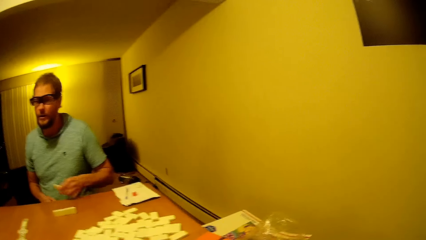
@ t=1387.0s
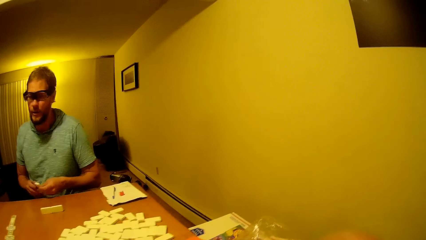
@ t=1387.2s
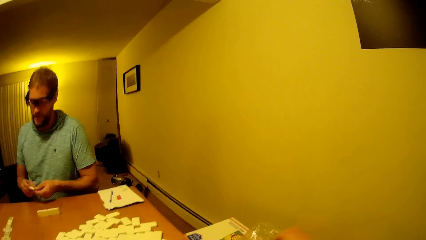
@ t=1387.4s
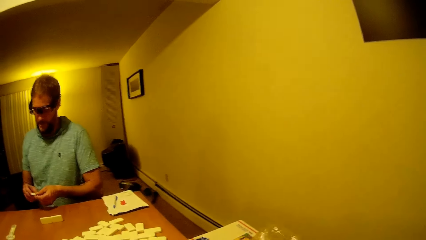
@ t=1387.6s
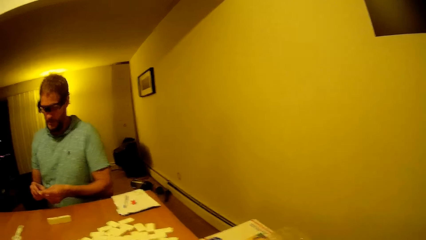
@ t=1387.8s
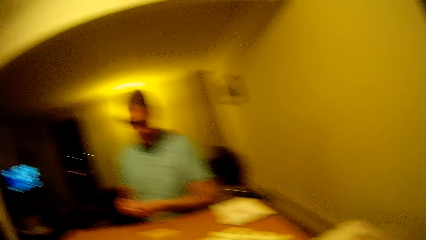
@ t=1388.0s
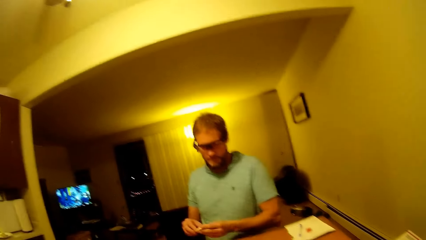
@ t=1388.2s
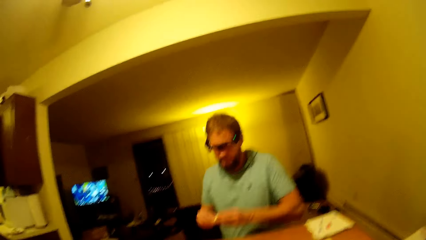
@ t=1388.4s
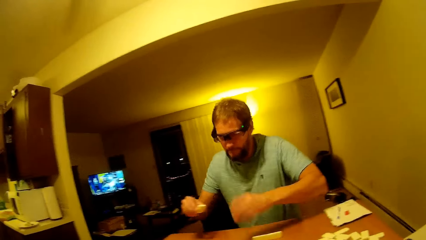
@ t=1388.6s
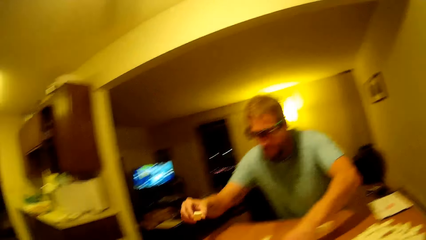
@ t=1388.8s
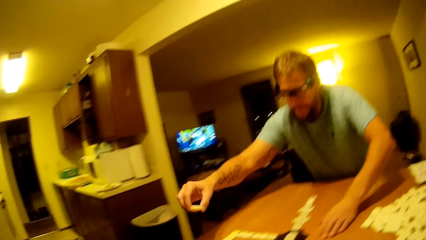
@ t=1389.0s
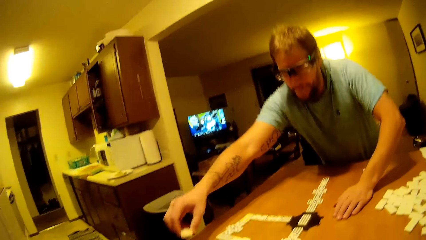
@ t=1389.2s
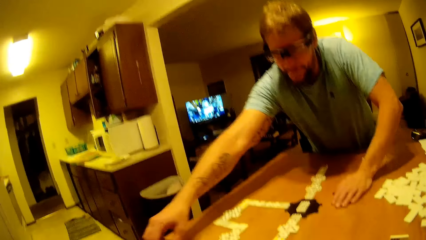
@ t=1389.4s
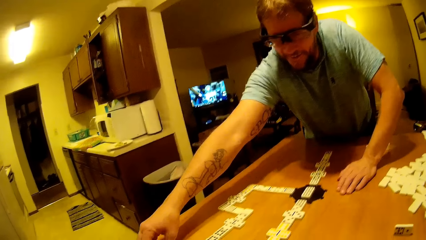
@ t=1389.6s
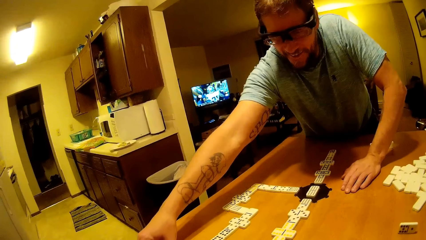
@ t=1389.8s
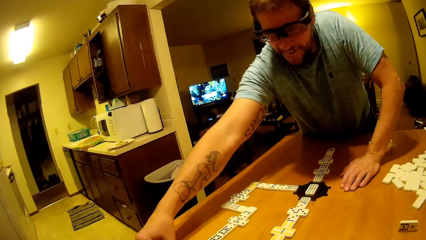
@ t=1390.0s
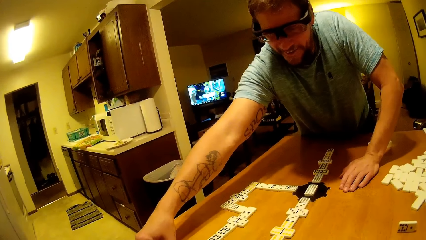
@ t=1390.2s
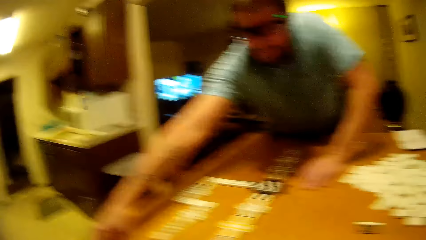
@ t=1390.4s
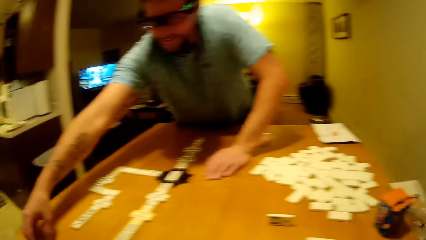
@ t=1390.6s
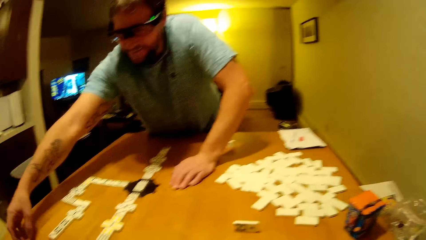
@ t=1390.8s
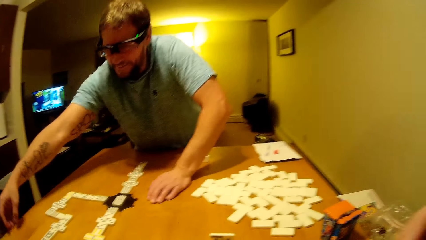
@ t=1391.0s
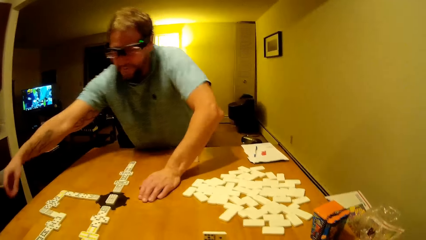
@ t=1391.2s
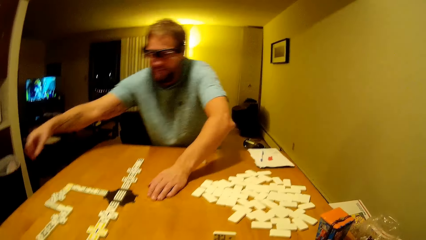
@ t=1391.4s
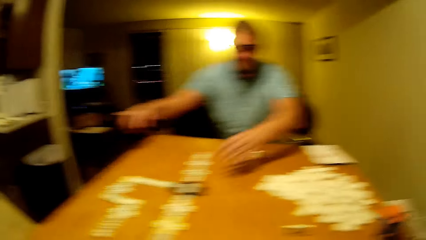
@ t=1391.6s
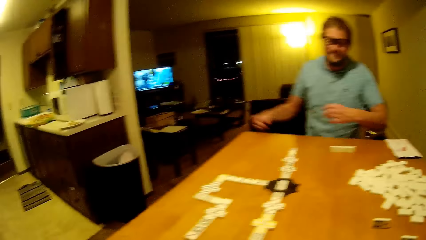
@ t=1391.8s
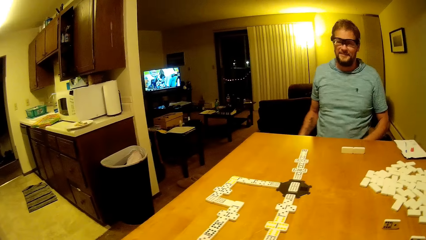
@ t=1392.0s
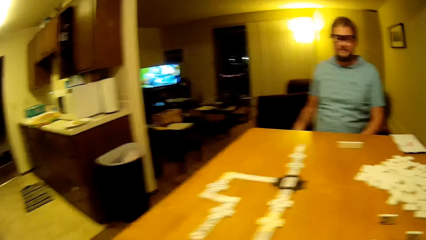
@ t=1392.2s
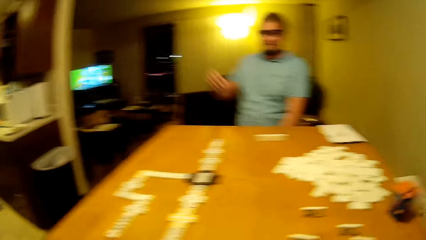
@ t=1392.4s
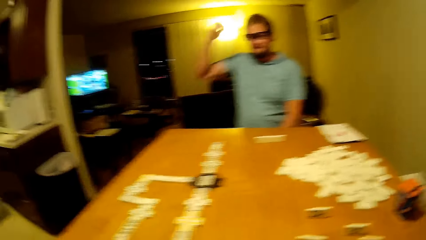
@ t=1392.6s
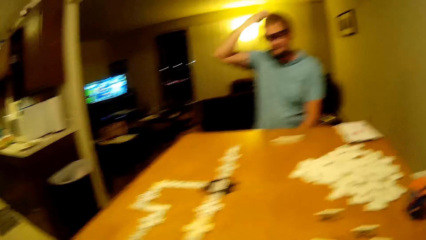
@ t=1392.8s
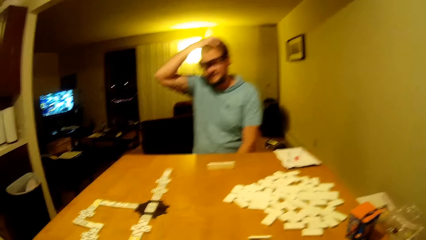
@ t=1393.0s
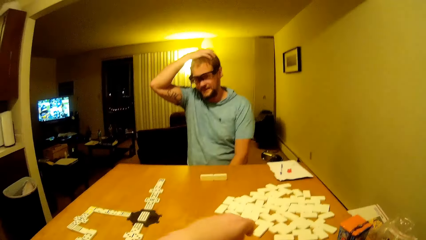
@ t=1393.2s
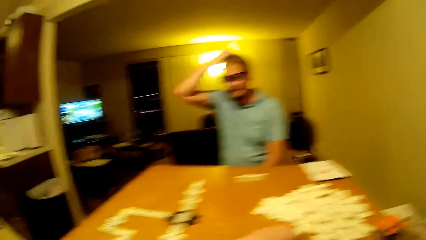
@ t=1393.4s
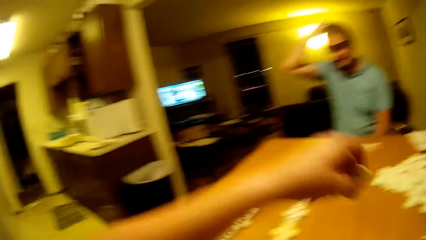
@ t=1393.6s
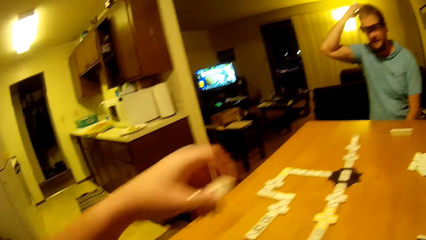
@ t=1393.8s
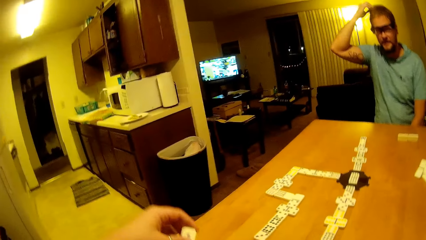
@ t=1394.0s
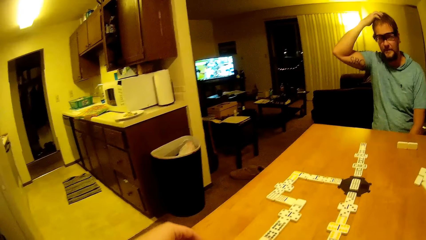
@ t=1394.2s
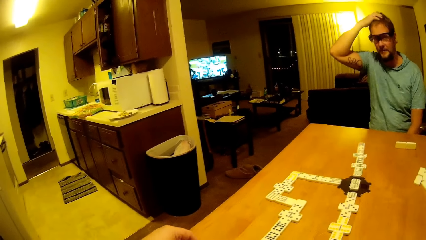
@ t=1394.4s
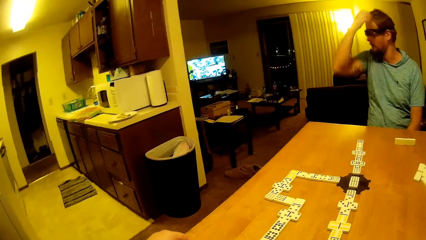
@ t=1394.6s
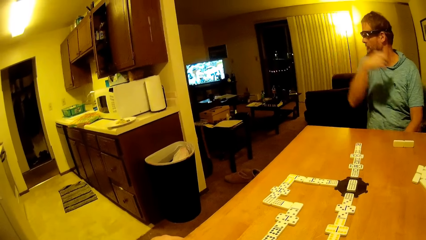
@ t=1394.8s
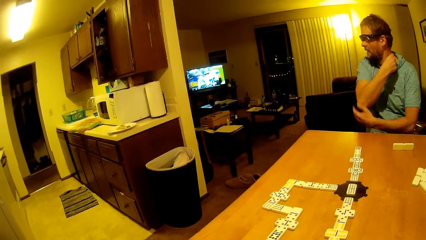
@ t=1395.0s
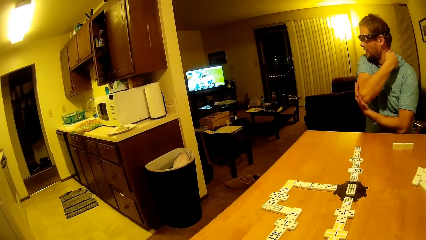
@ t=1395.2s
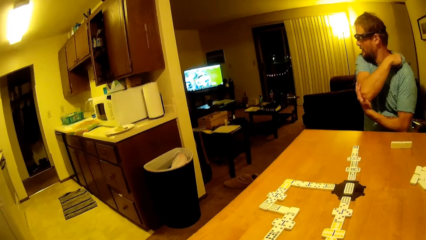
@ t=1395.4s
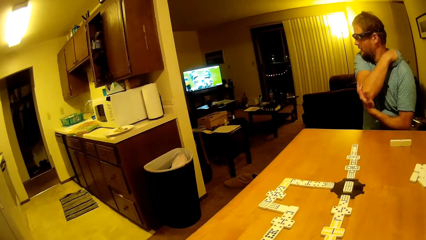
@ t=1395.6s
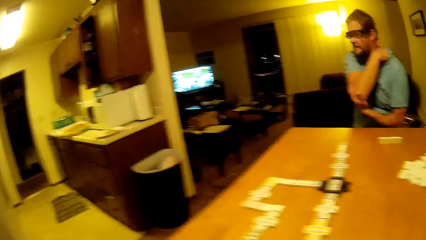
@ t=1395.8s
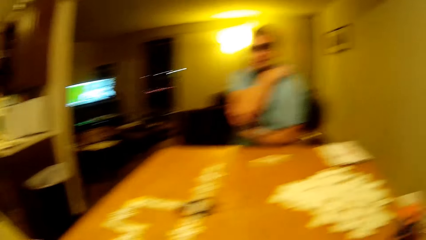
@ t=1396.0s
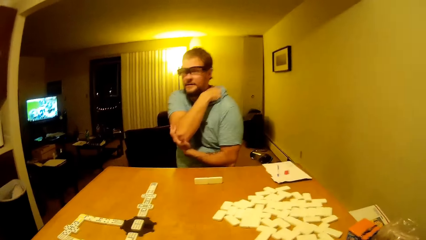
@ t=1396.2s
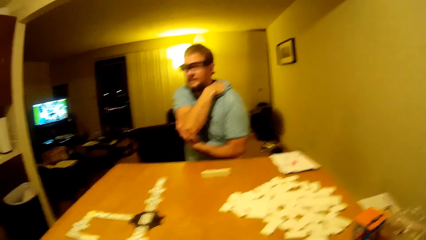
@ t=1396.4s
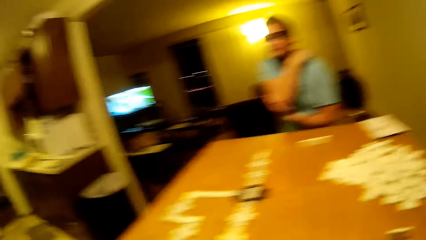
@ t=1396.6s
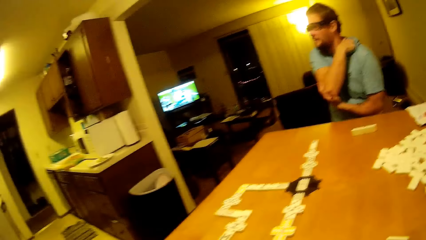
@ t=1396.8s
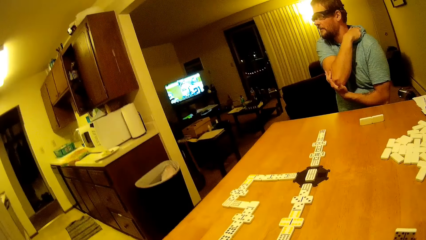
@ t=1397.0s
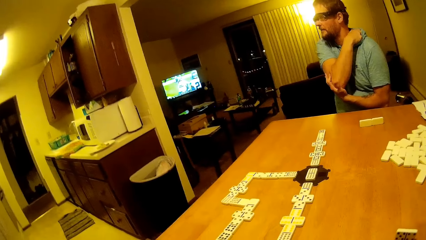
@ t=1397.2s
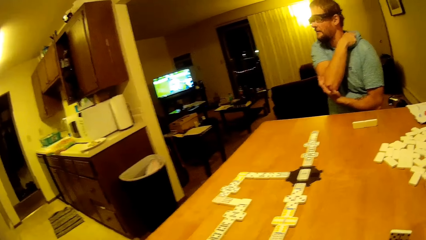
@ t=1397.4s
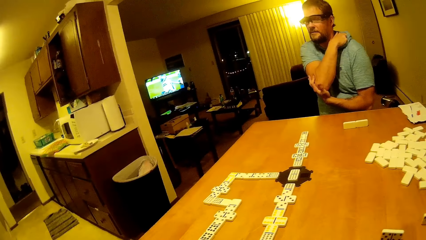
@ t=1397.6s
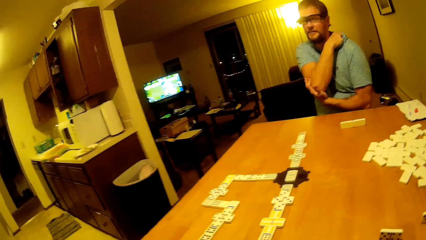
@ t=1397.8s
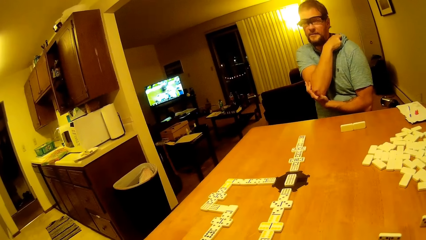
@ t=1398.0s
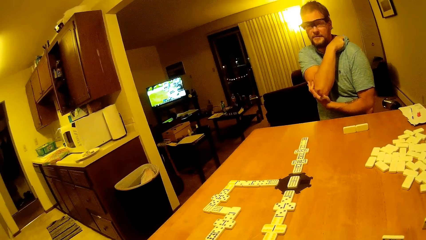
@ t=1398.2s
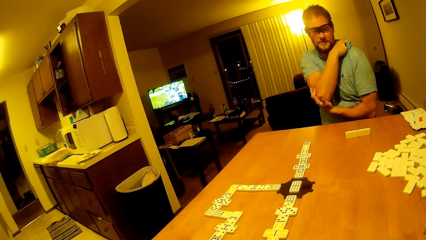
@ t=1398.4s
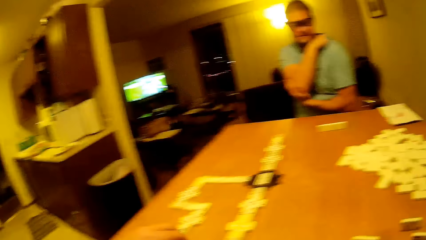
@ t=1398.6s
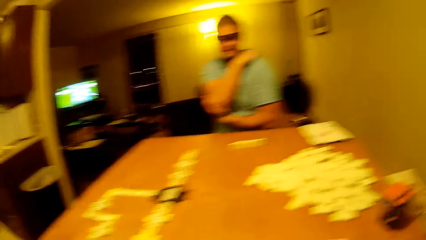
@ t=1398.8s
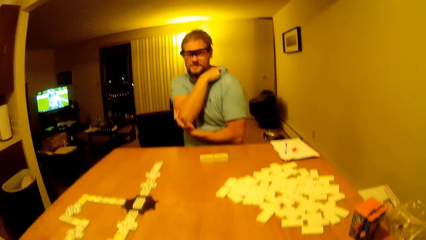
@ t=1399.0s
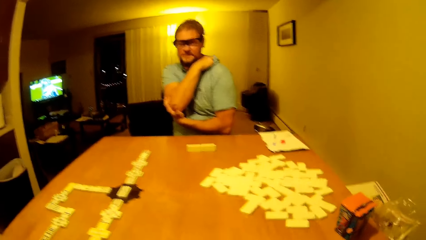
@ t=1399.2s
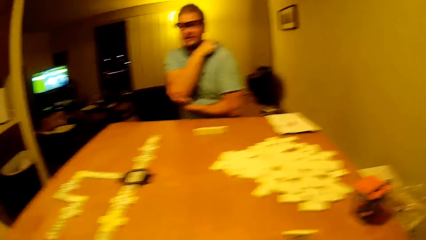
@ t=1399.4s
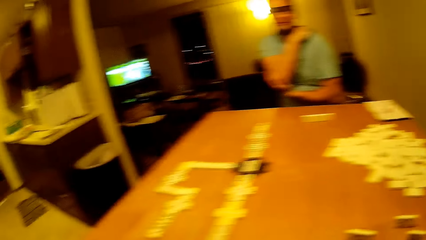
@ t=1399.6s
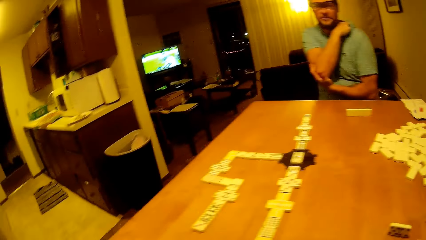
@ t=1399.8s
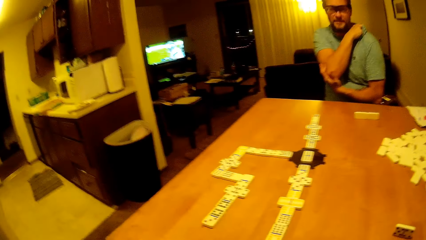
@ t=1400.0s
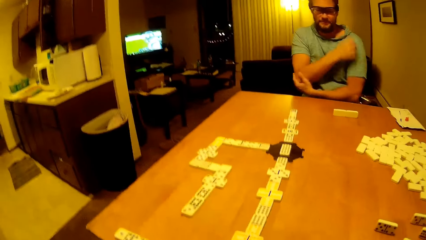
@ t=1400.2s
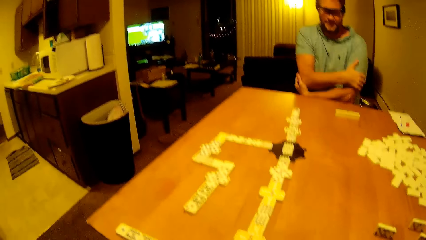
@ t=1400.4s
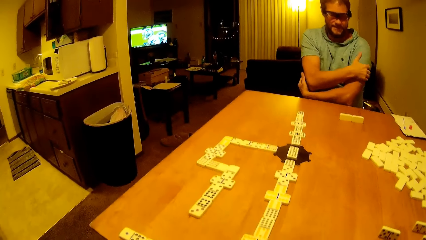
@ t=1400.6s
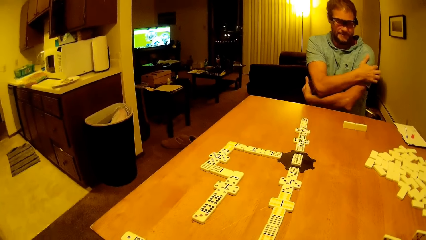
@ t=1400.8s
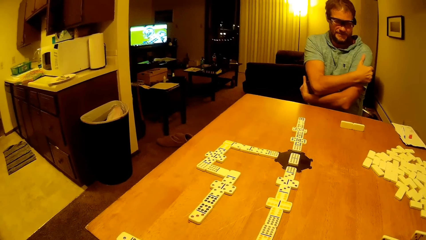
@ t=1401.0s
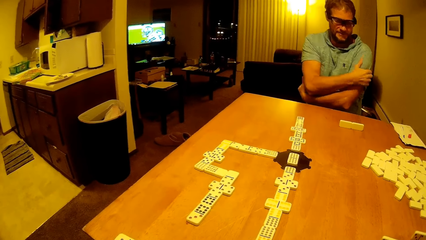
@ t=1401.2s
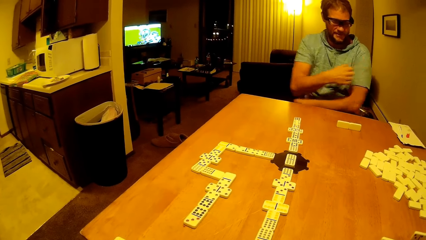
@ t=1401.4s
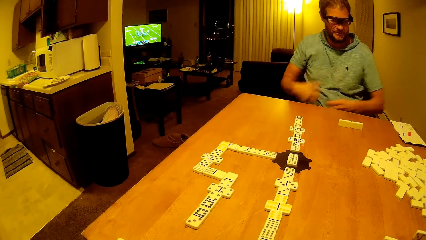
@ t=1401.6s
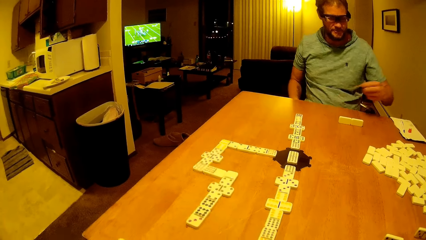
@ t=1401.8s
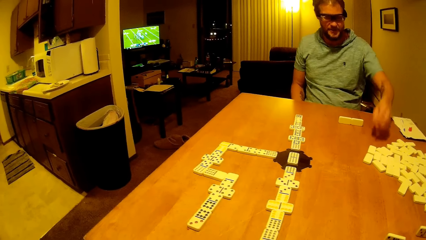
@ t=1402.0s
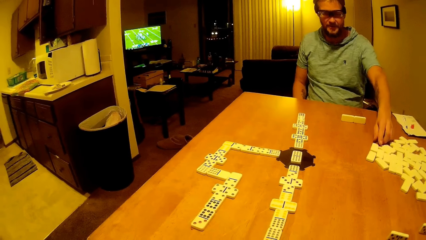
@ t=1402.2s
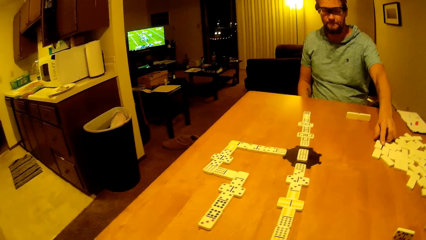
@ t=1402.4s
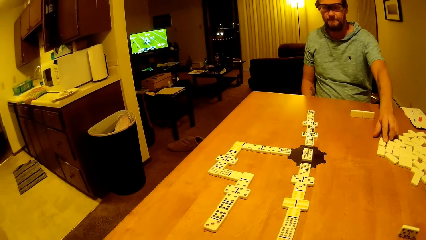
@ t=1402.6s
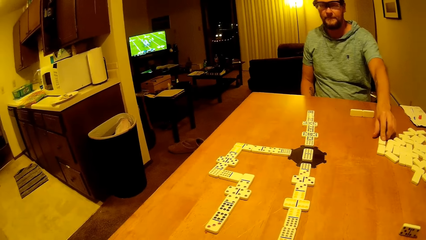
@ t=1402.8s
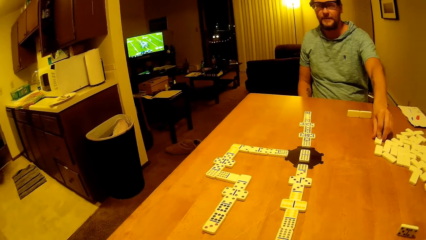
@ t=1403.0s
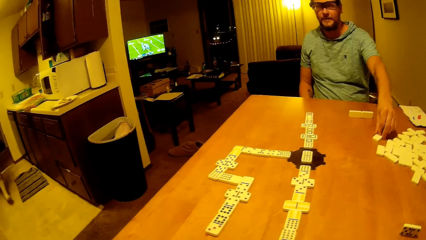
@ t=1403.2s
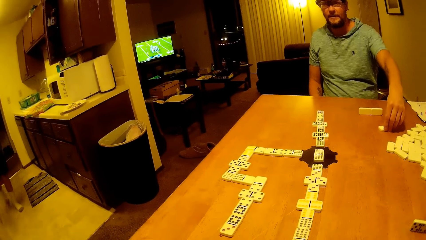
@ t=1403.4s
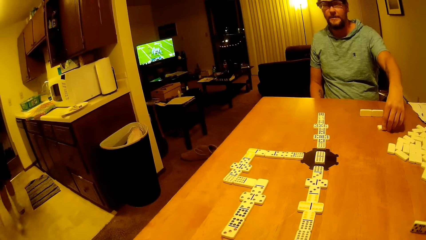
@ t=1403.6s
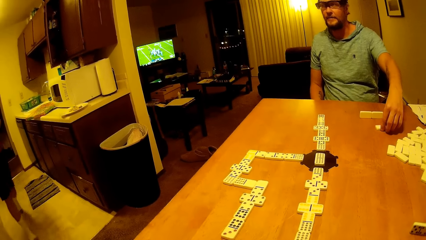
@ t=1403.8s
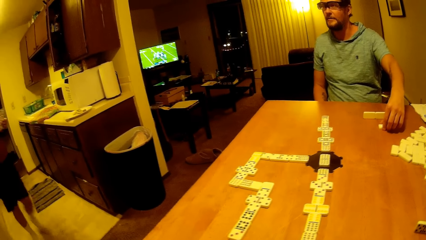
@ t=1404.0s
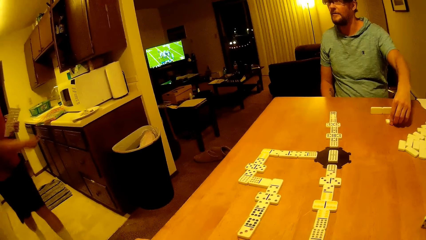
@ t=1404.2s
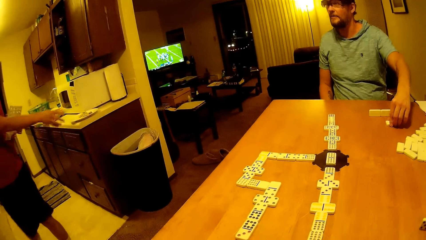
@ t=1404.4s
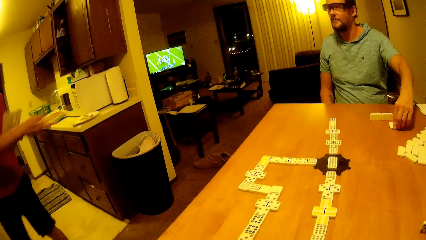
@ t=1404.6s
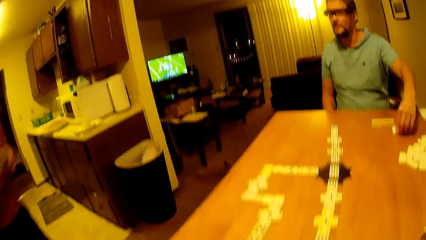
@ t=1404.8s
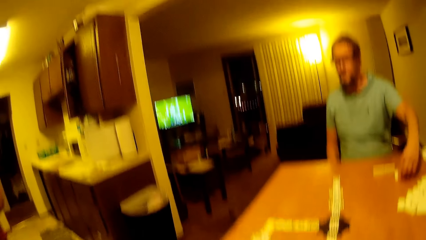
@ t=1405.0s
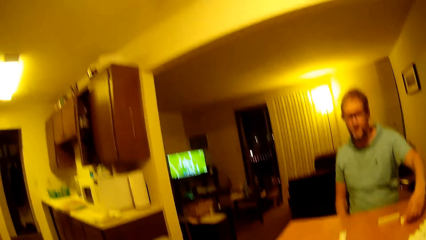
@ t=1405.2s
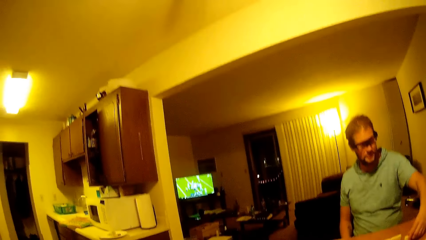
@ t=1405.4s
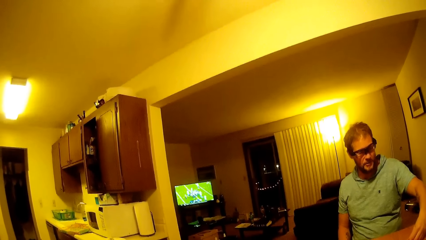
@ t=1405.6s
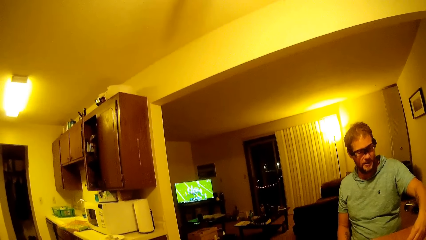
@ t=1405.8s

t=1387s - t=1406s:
The man picks up the dice, stands from the chair, places the pai gow tile on the table, sits on the chair, lifts his hand up, lifts one hand up, puts his hands down and scratches his head. The camera wearer lifts up the dice and places the pai gow tile on the table. The man touches his elbow, looks at the camera wearer, looks at the television, scratches his neck and scratches his shoulder. The camera wearer looks on the table. The man scratches the hand, picks up the pai gow tile from the table and puts his hand down. Another man walks in the room and throws the trash in the trash can. The first man looks at the other man, looks at the camera wearer and holds the dice.
